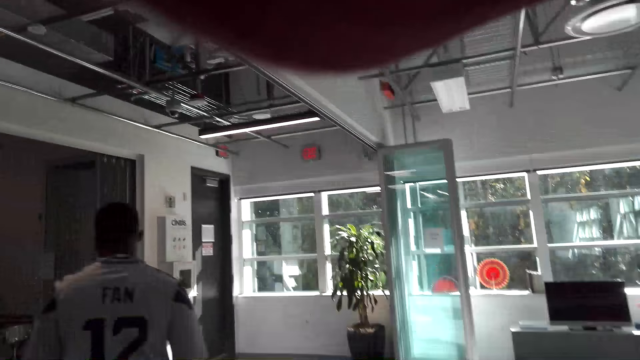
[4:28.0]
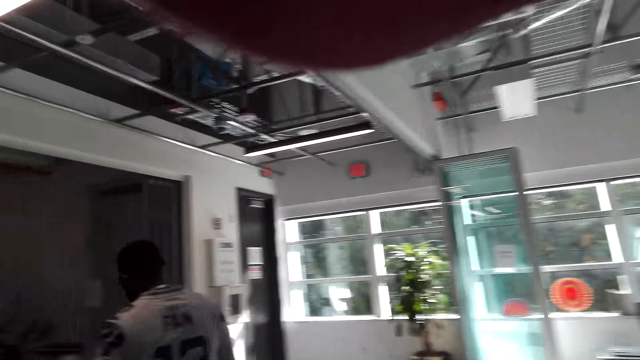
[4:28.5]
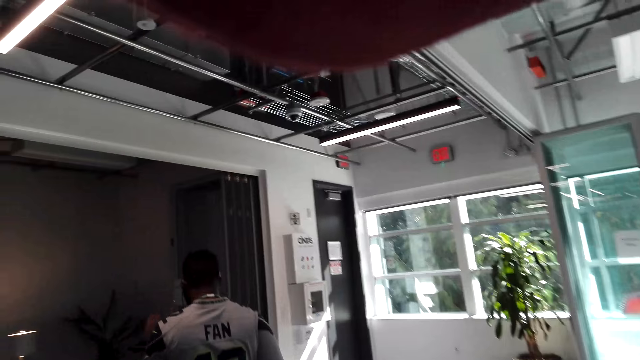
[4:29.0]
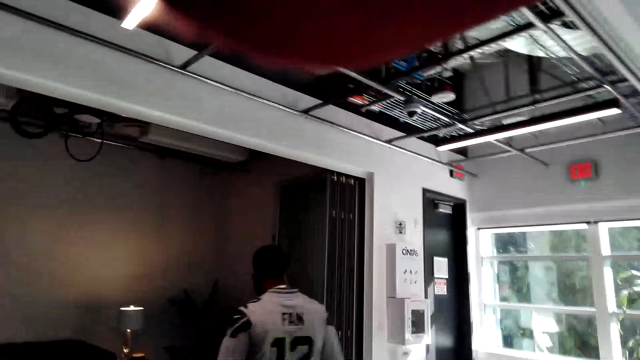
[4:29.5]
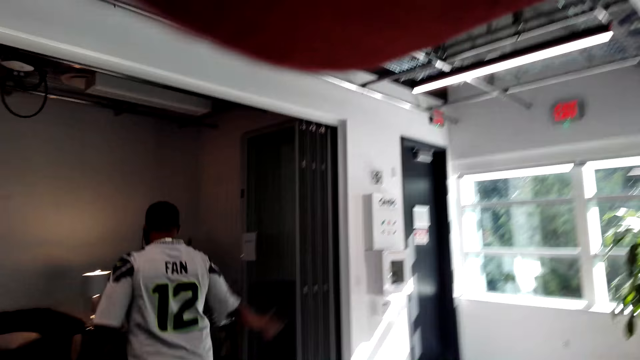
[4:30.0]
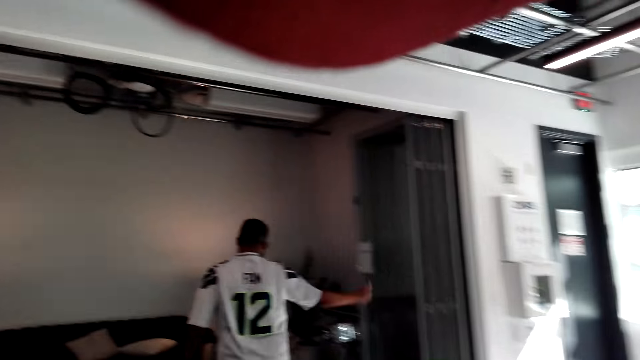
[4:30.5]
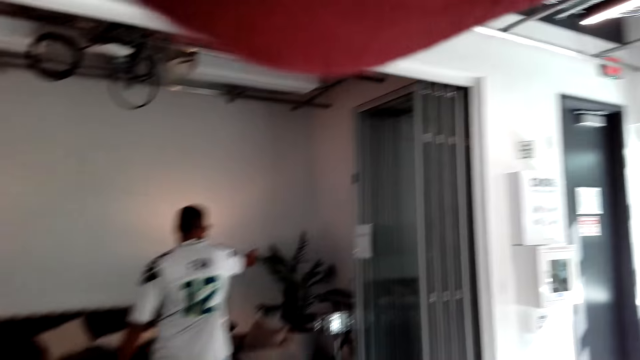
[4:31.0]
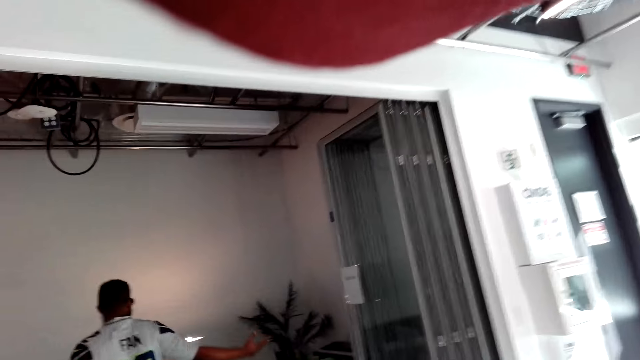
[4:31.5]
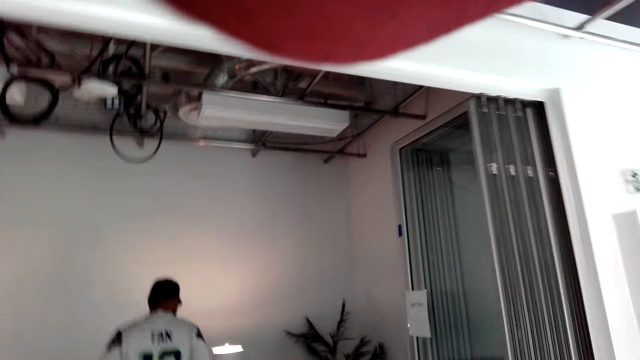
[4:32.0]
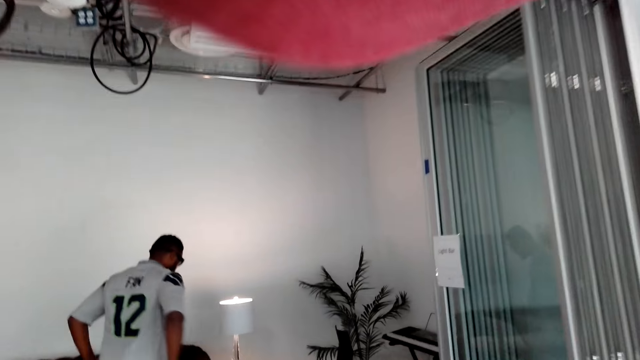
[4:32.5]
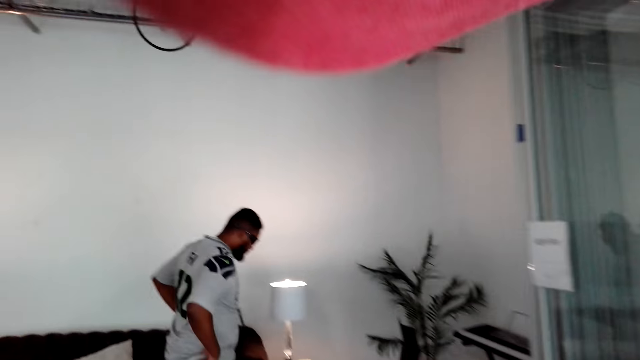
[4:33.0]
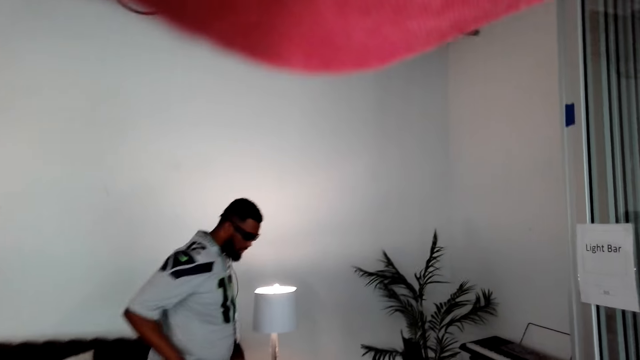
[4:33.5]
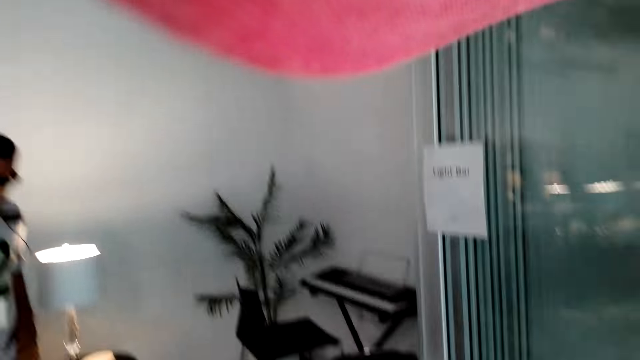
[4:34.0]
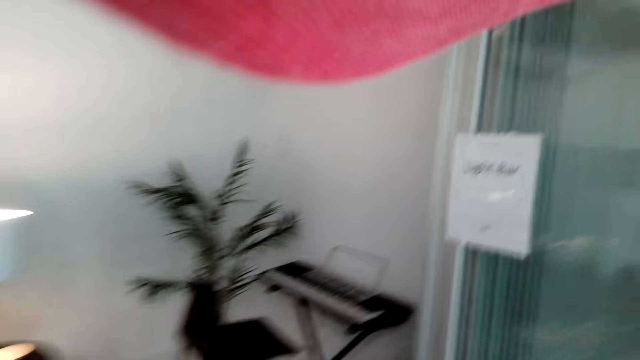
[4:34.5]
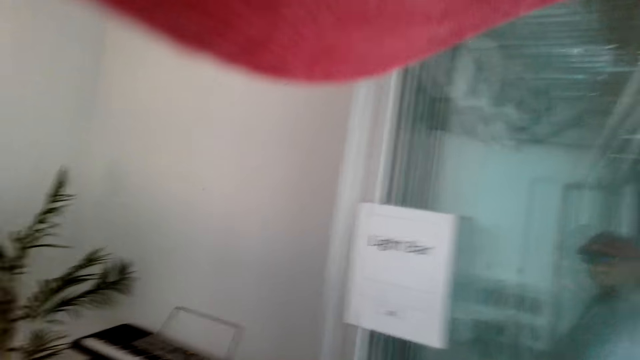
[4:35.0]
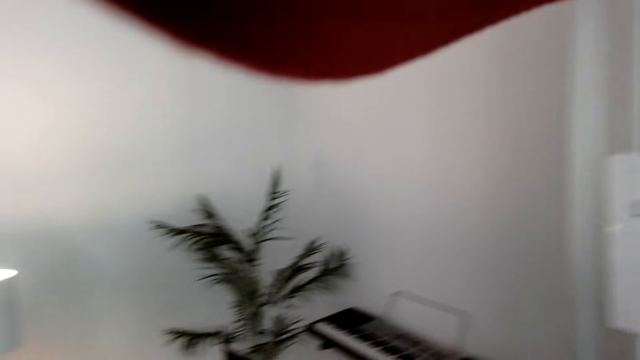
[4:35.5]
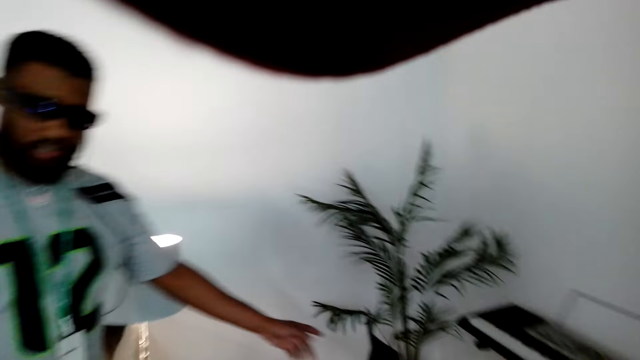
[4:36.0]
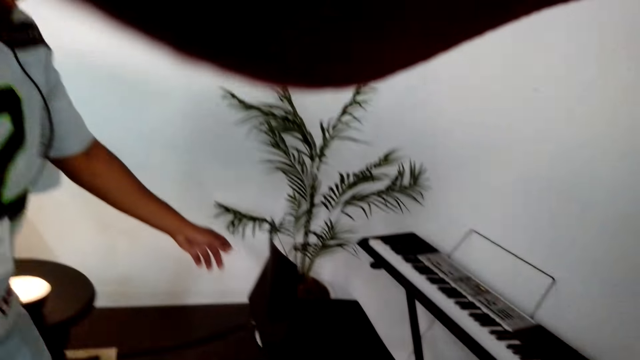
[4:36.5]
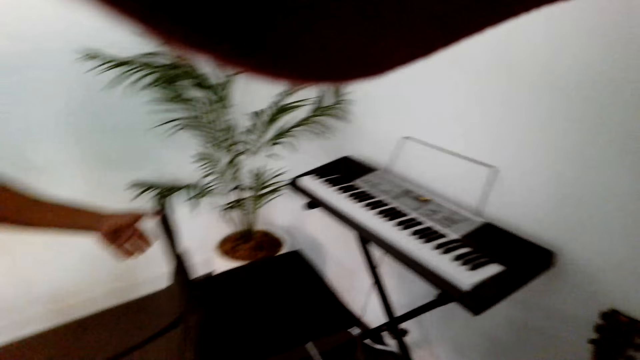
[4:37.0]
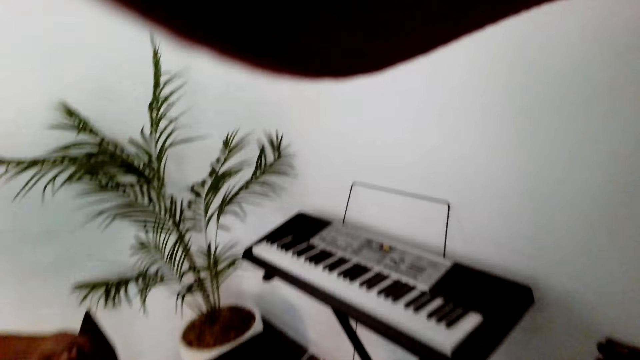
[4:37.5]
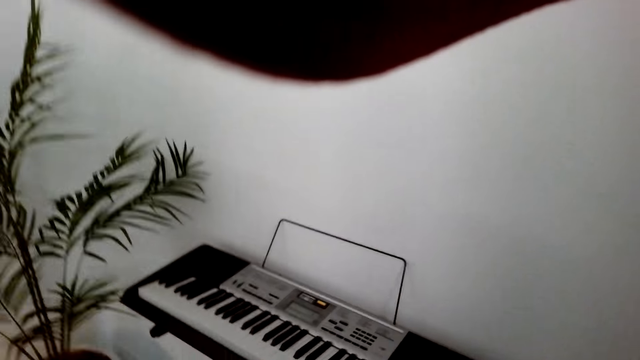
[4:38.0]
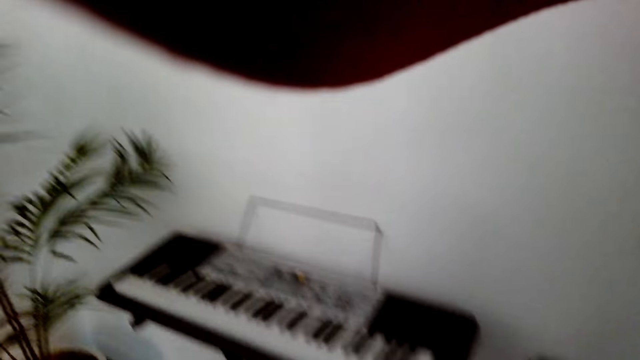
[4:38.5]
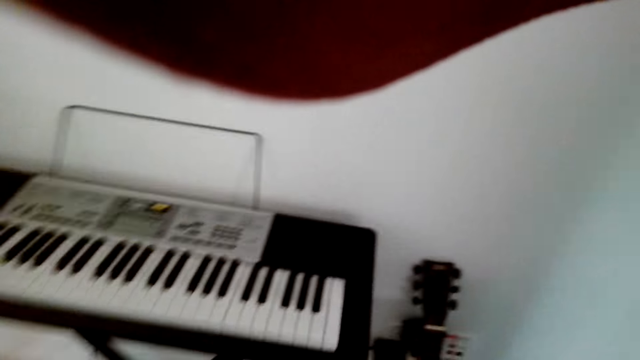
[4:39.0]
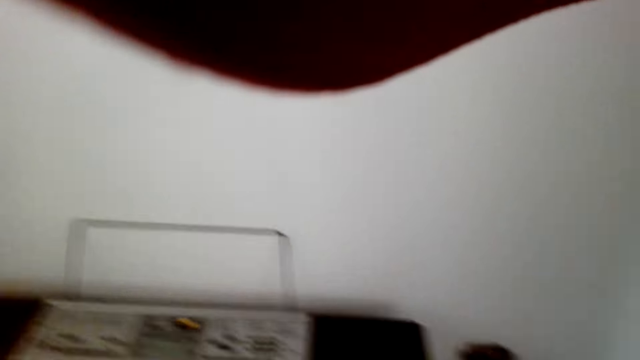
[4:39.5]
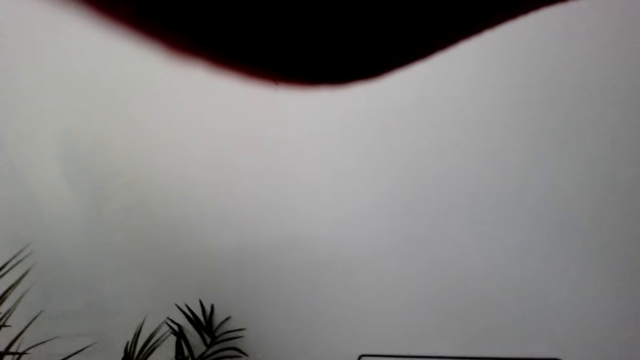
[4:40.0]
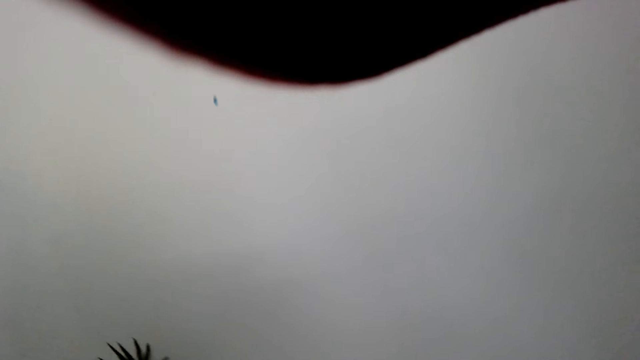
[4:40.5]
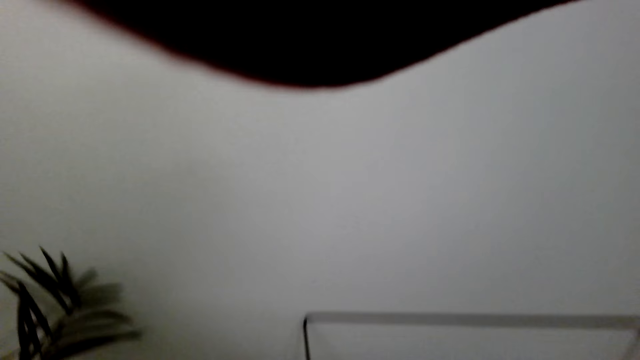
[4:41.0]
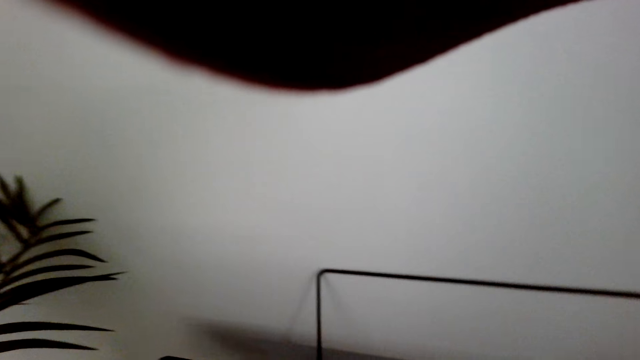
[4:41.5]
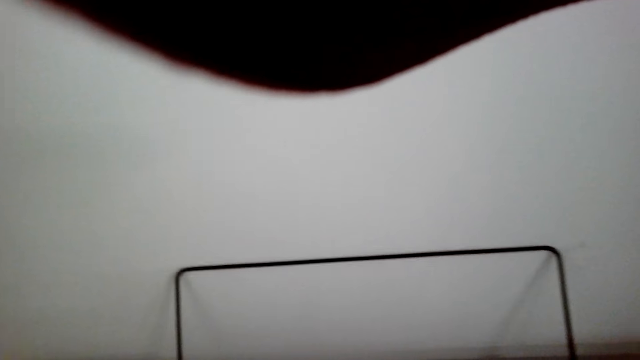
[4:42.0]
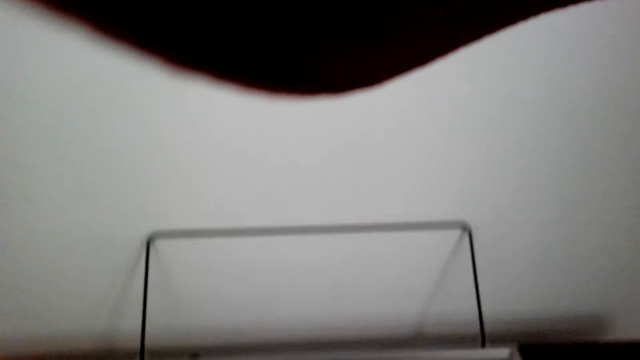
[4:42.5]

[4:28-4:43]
The camera wearer walks around. A person sits. The camera wearer sits down on the chair.

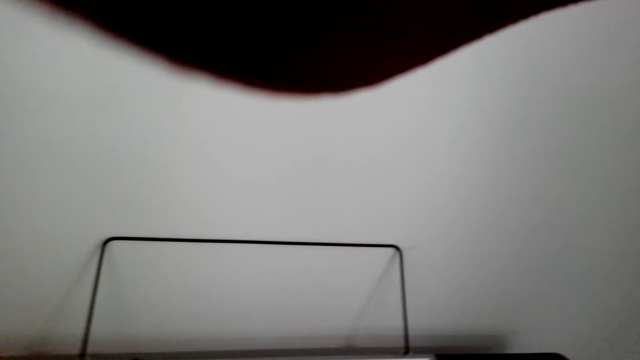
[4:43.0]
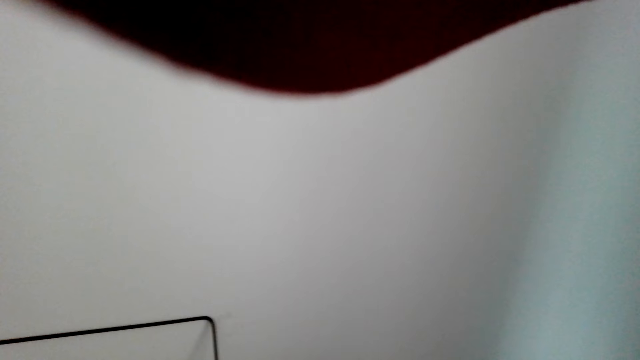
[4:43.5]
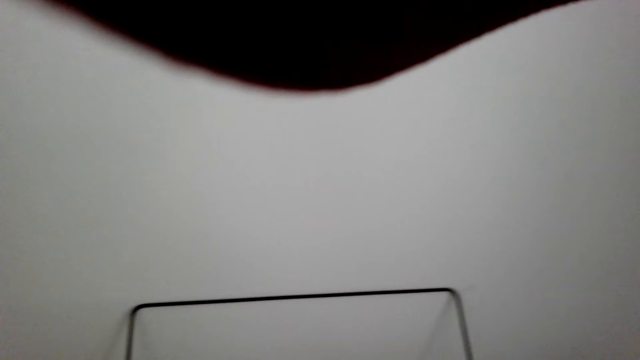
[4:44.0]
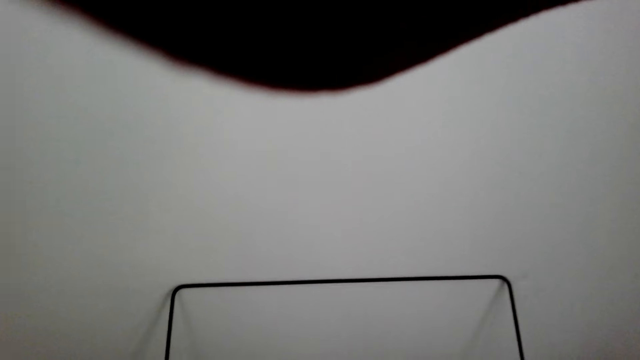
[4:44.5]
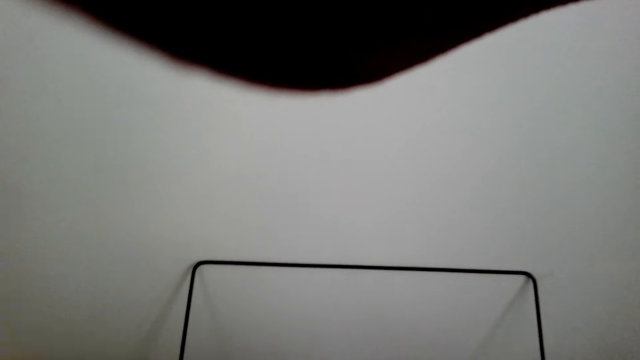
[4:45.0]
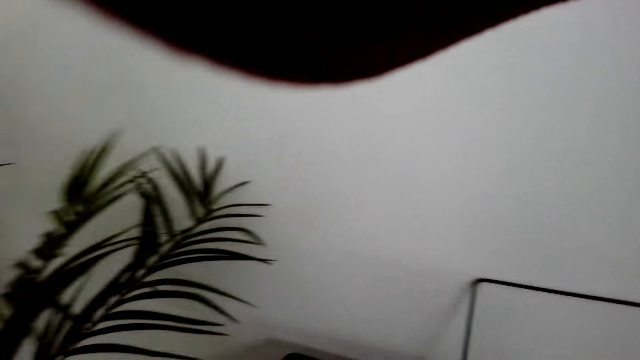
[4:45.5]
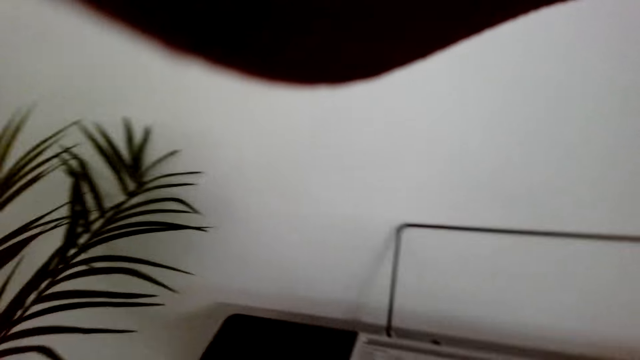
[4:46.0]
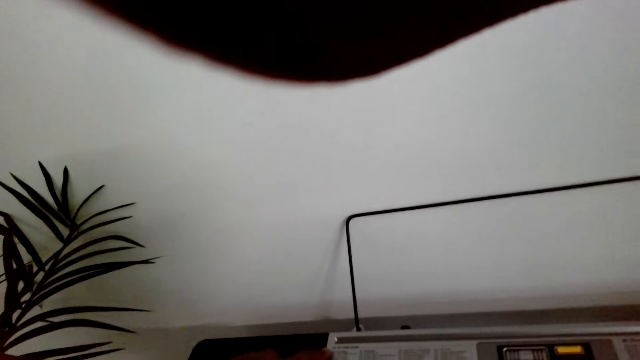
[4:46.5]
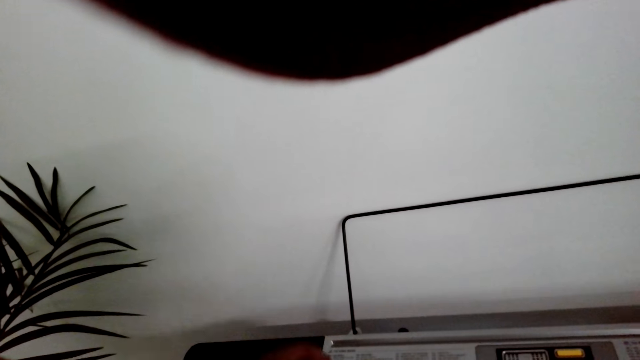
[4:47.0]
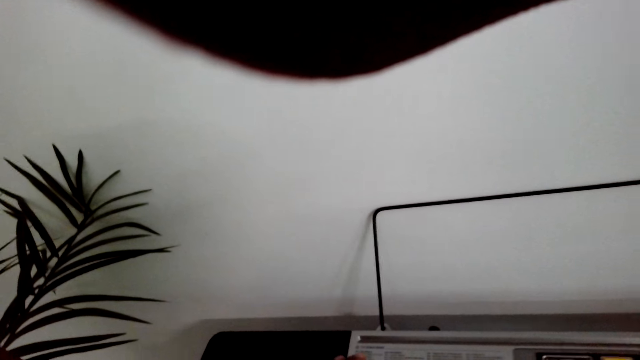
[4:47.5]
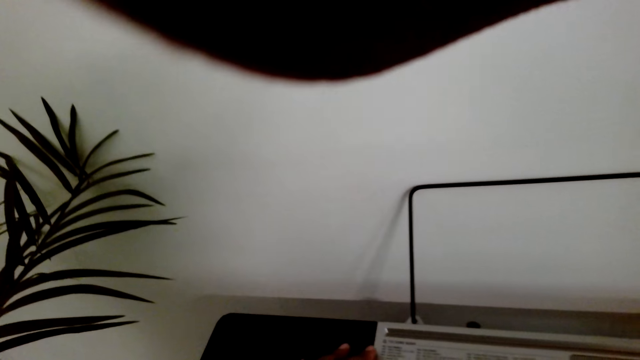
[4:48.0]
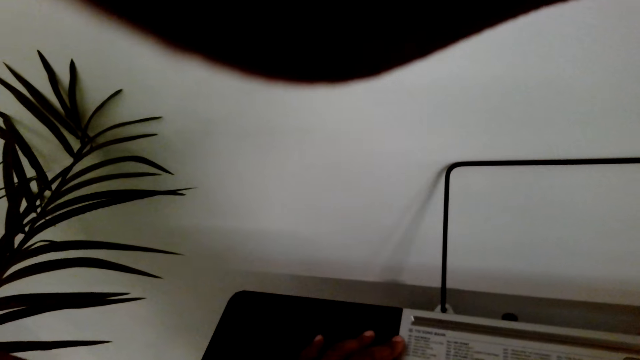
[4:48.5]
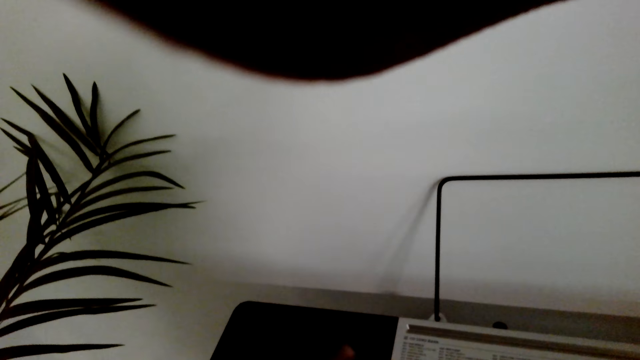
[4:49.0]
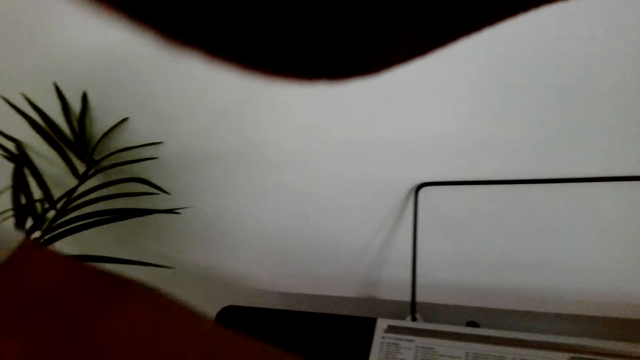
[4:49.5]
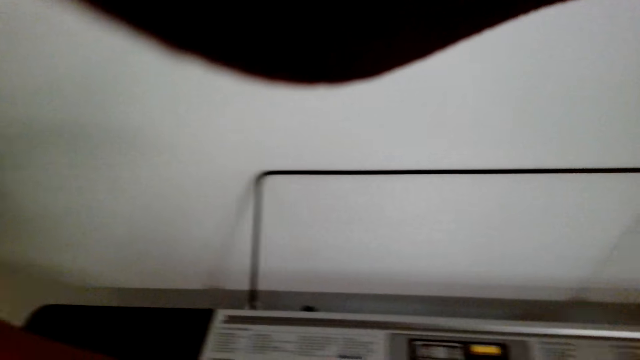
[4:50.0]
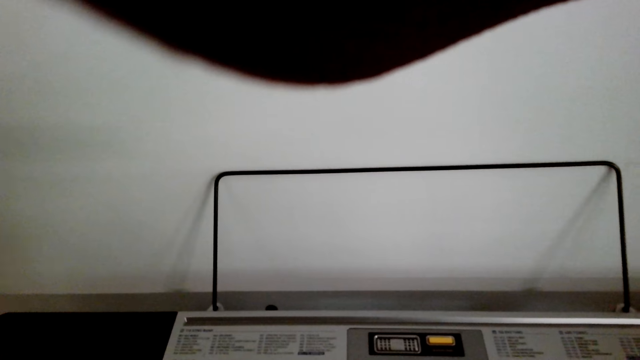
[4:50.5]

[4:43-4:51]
The camera wearer watches the background.
